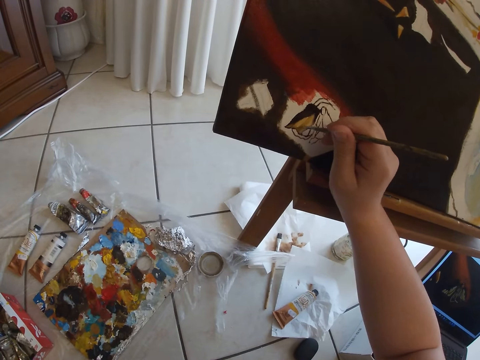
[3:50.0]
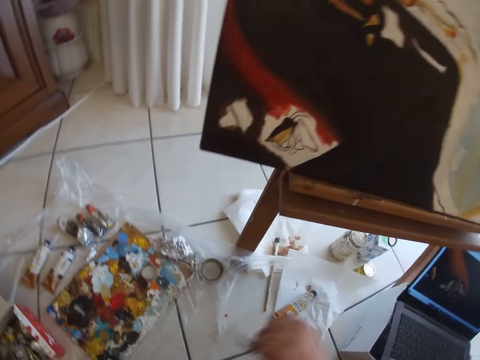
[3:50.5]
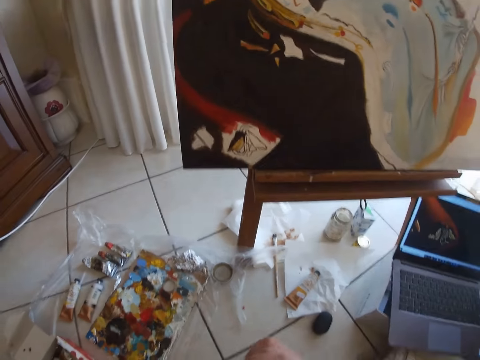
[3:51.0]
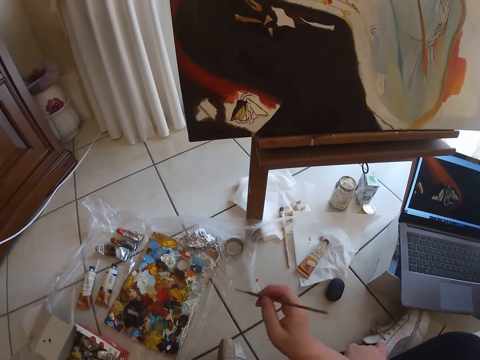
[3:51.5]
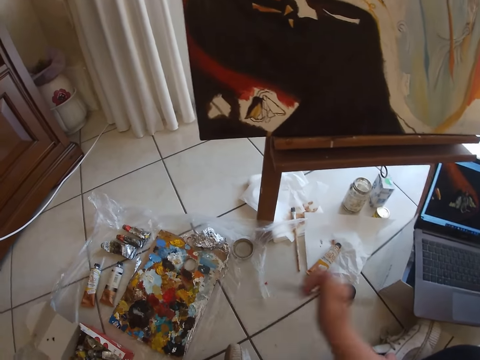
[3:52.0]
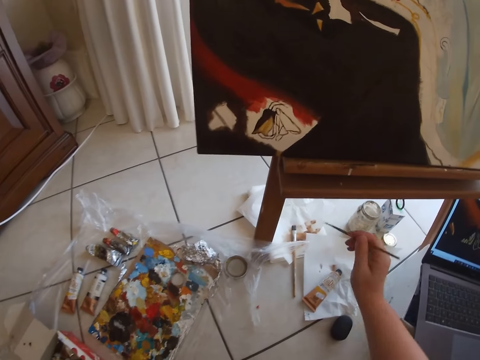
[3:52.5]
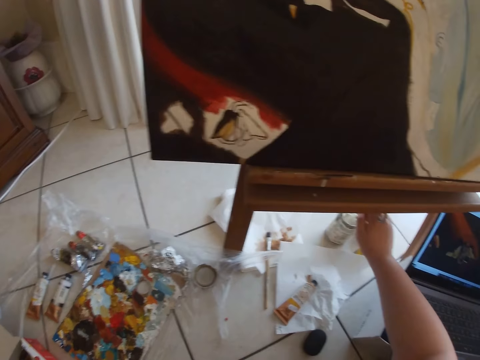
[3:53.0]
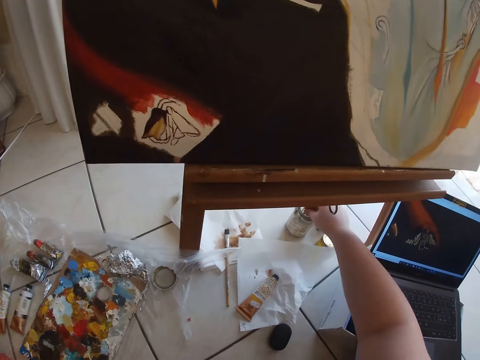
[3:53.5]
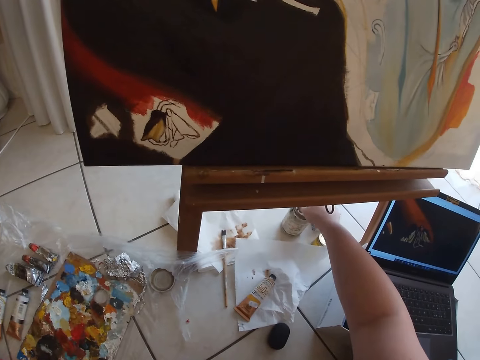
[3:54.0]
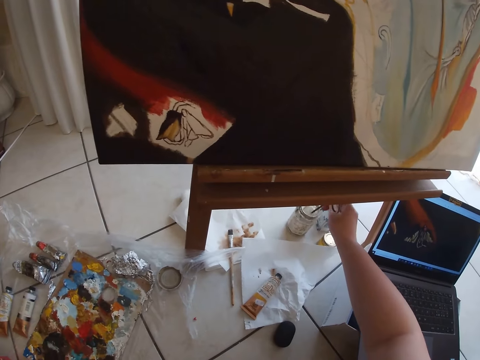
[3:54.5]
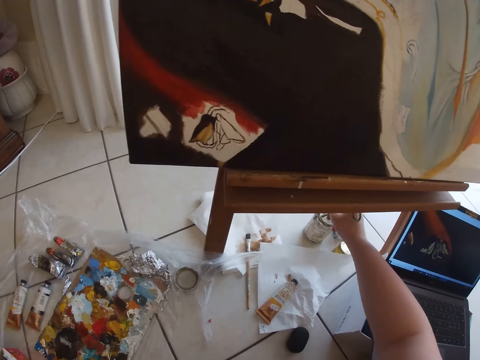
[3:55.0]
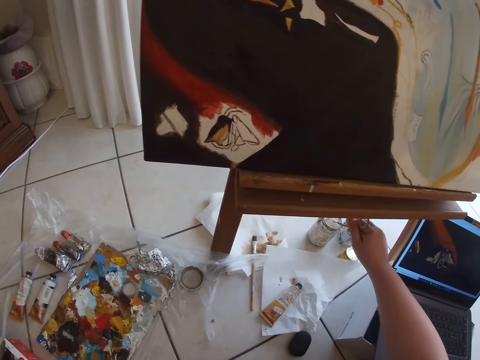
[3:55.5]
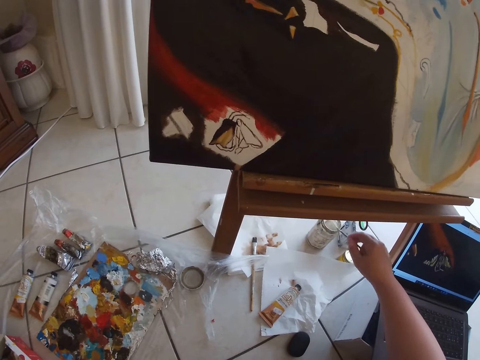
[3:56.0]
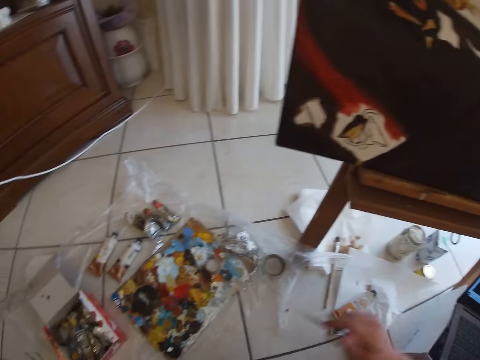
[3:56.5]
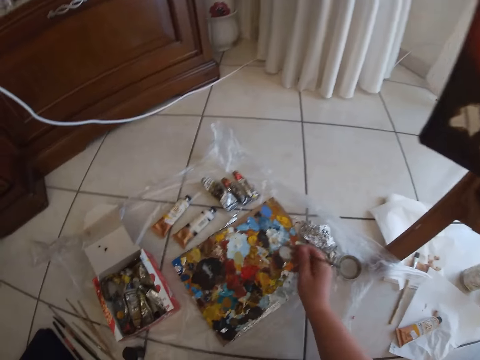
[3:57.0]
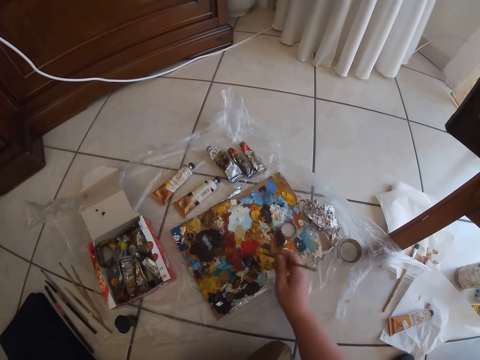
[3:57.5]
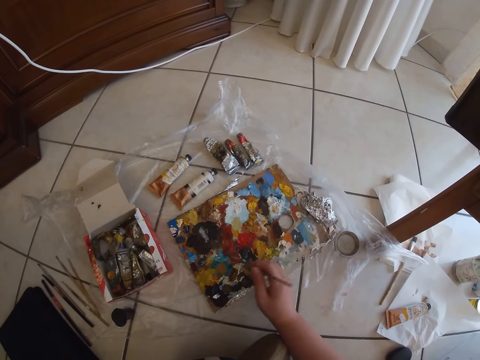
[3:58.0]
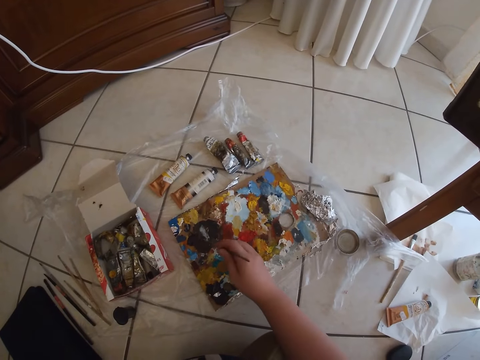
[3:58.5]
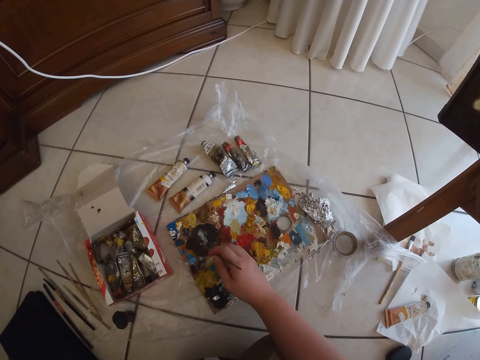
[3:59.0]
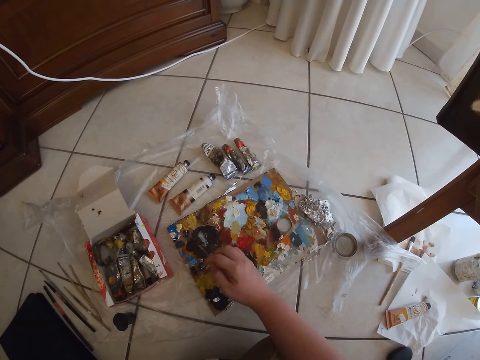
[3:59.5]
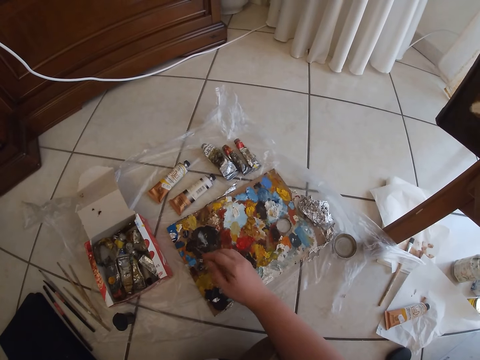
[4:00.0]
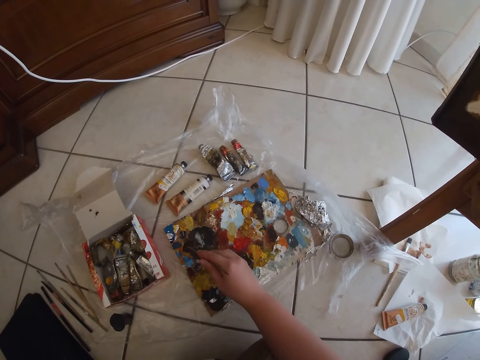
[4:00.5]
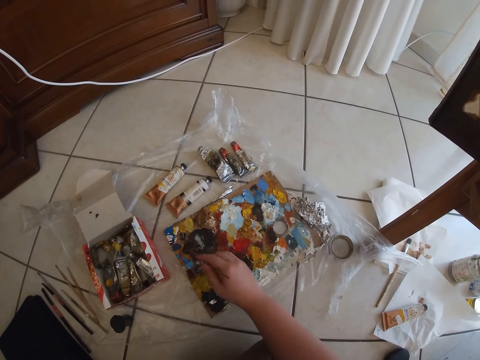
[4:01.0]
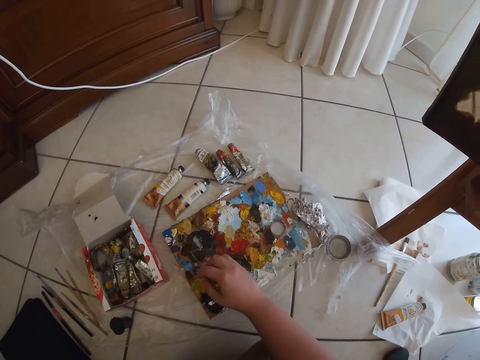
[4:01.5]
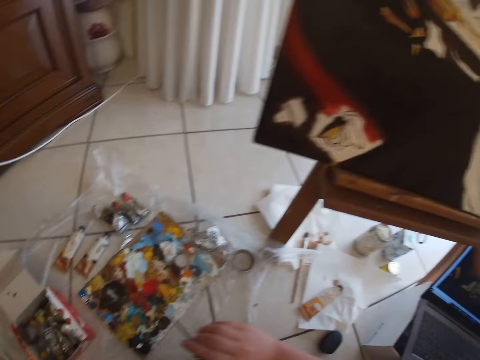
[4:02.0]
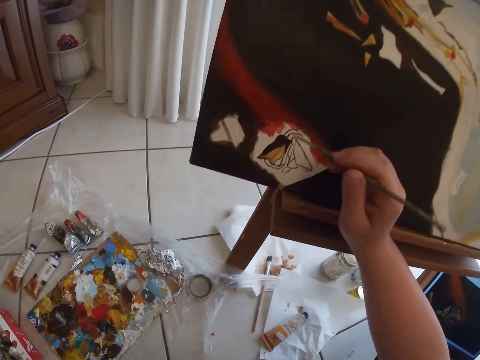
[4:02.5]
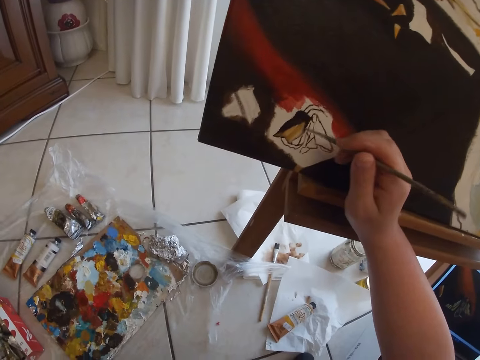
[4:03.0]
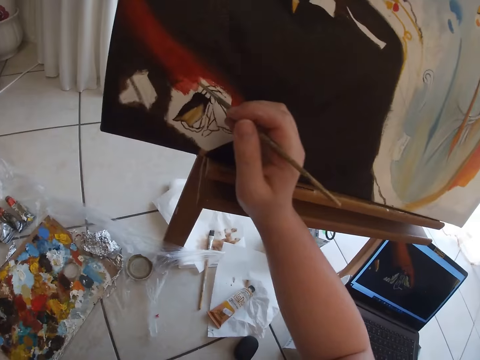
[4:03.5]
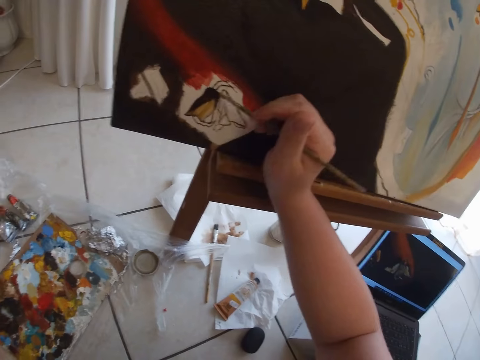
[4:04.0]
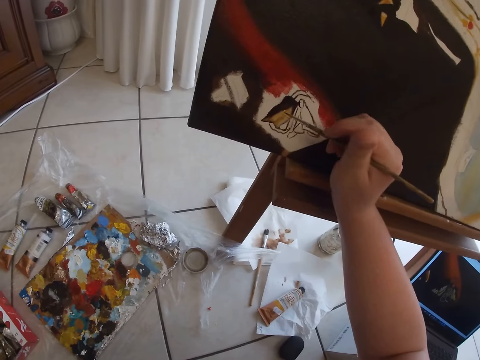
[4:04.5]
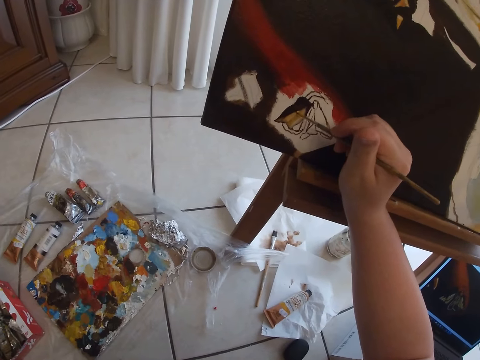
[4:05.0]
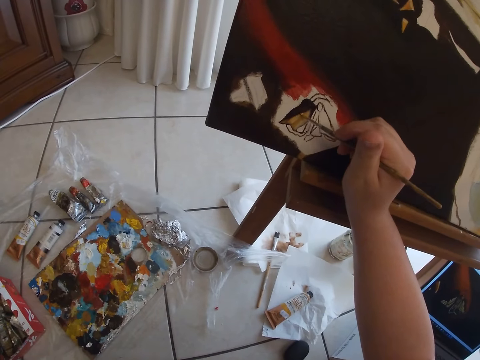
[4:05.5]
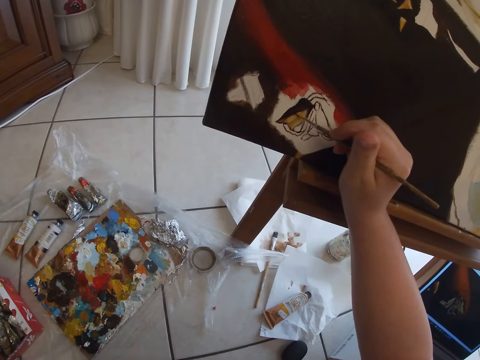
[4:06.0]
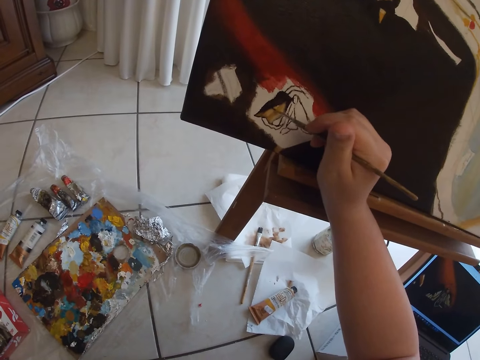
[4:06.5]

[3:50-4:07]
The camera wearer removes the paint brush from the painting. She rinses the paintbrush in her right hand in the container on the floor. She dips the paint brush into paint. She dabs at some paint in the palette with the paintbrush in her right hand. She paints on the canvas with the paint brush in her right hand.

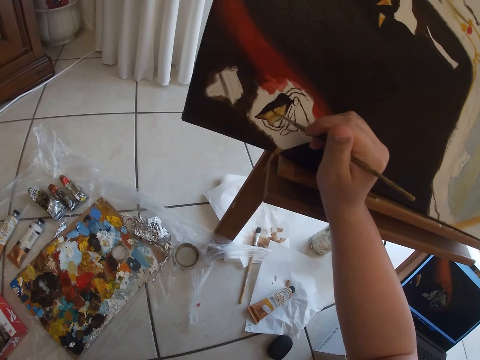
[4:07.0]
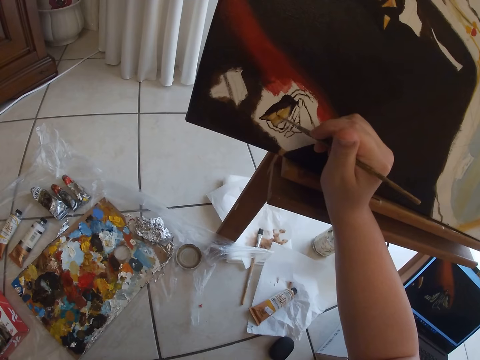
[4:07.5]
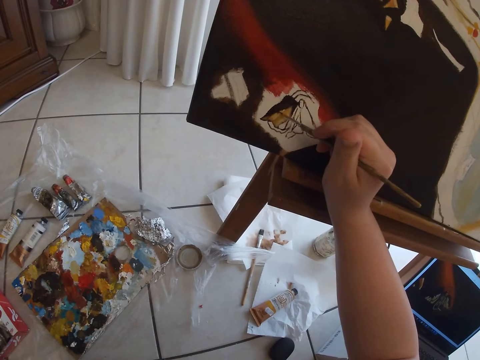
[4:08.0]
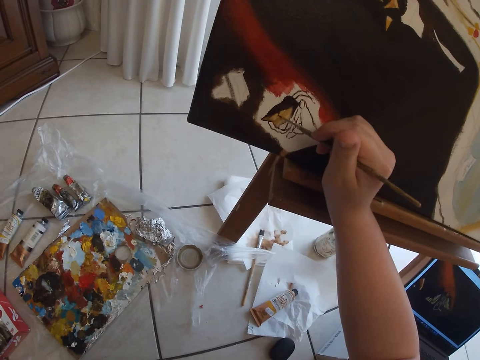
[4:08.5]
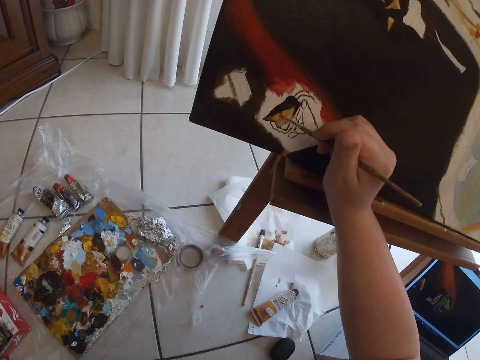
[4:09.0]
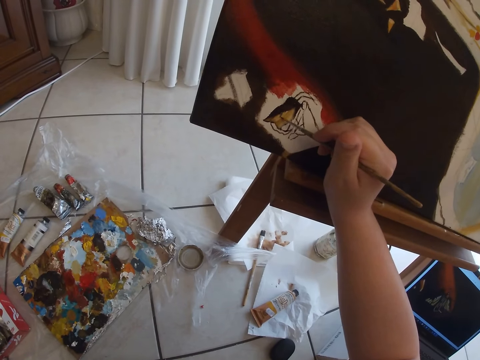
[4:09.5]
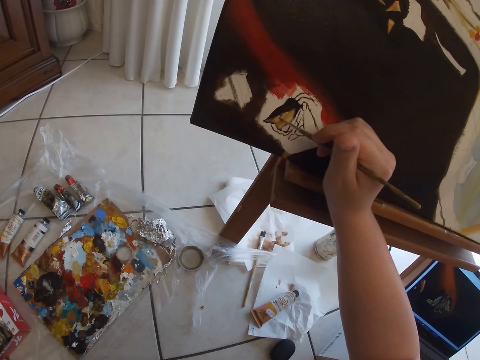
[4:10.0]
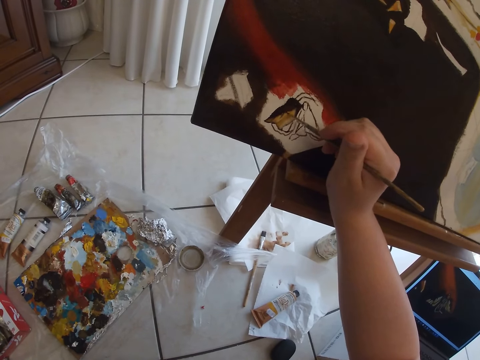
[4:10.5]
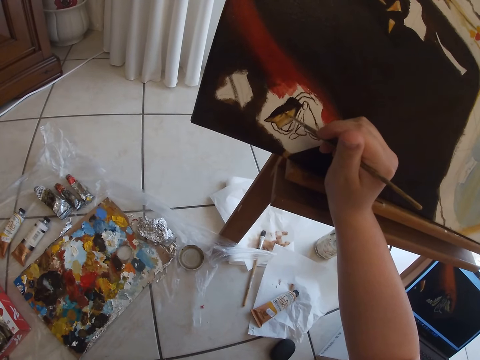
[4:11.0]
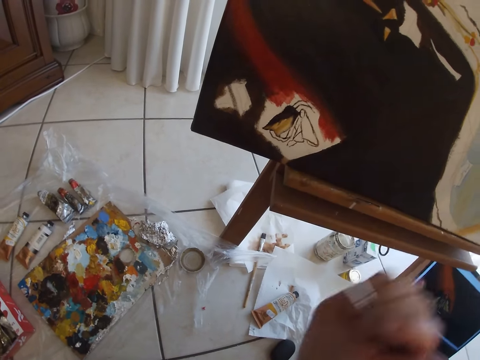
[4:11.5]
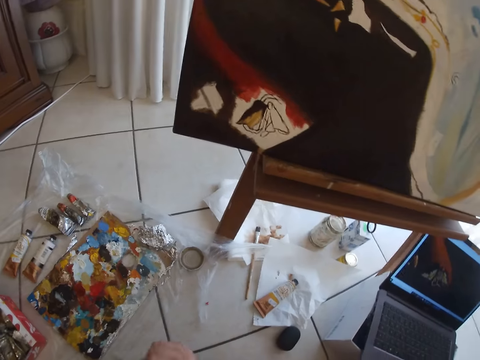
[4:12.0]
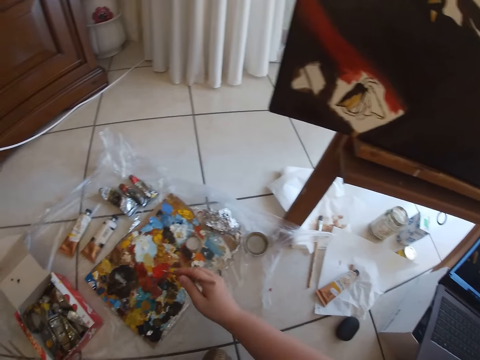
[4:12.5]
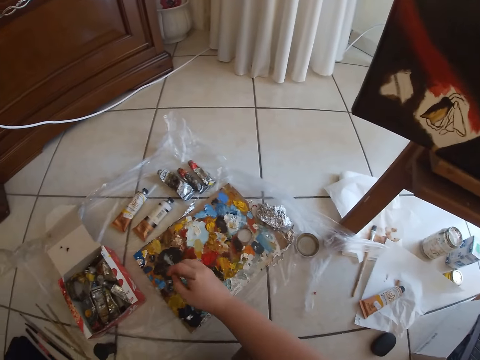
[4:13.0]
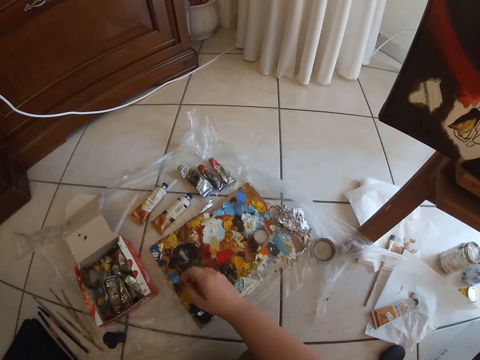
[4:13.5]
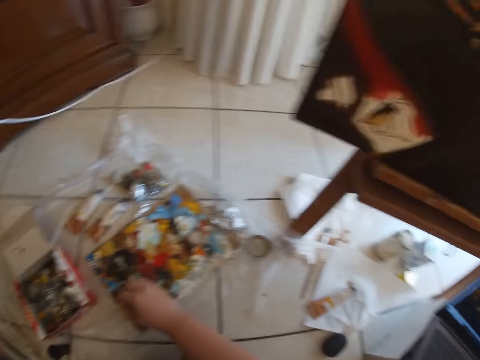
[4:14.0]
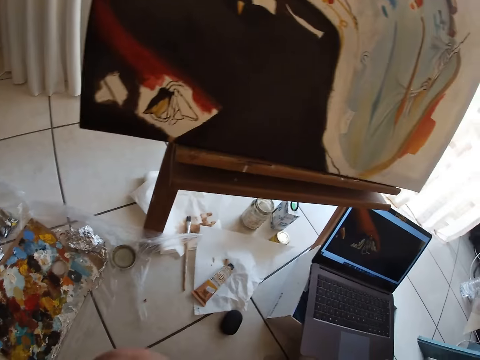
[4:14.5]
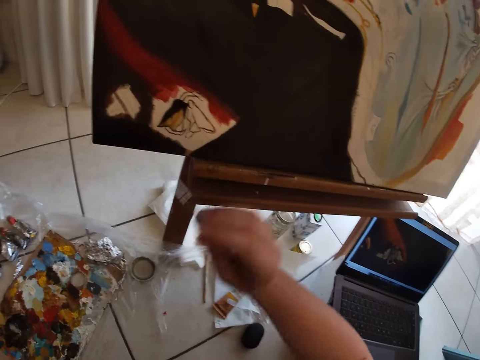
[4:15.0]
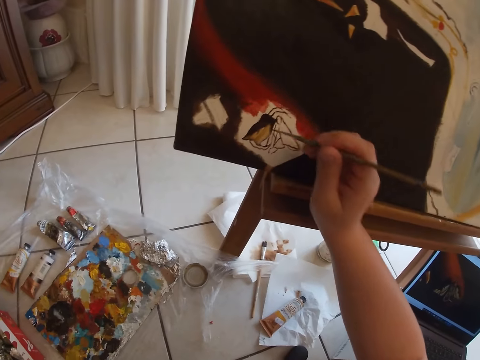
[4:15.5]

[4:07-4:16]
The camera wearer removes the paint brush from the paint. She dabs at some paint in the palette with the paintbrush in her right hand. She paints wall art using the paint brush.
